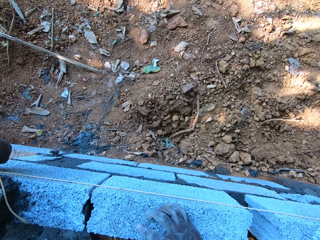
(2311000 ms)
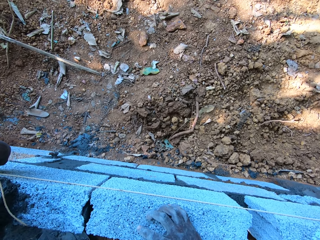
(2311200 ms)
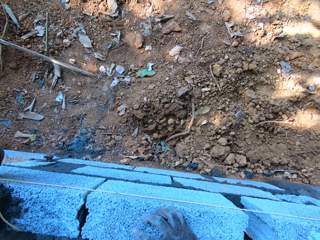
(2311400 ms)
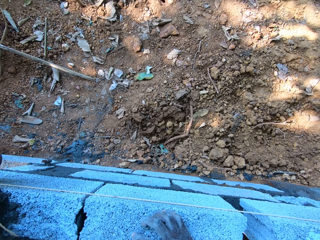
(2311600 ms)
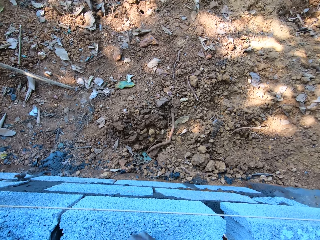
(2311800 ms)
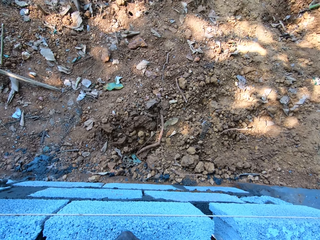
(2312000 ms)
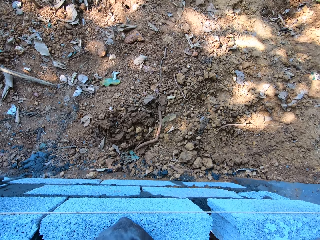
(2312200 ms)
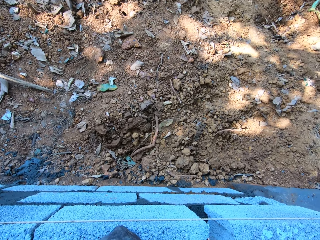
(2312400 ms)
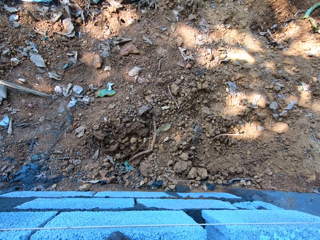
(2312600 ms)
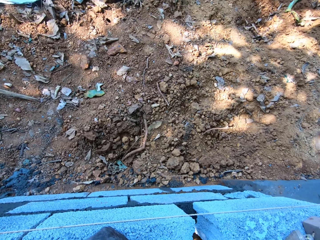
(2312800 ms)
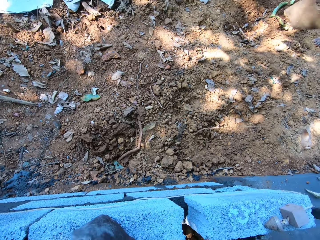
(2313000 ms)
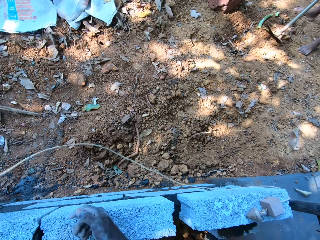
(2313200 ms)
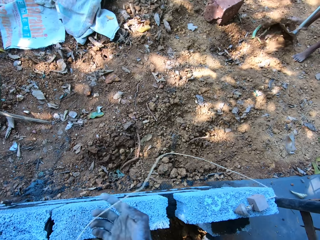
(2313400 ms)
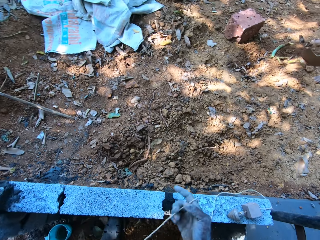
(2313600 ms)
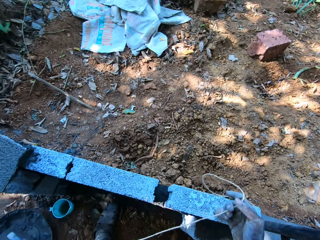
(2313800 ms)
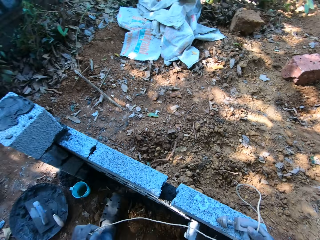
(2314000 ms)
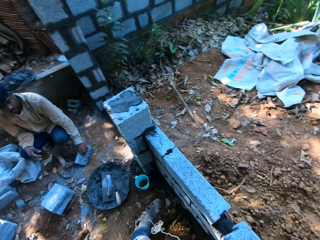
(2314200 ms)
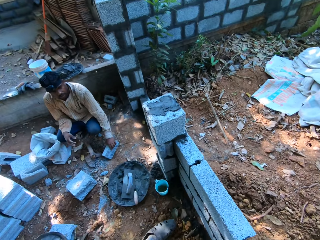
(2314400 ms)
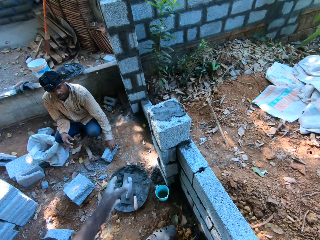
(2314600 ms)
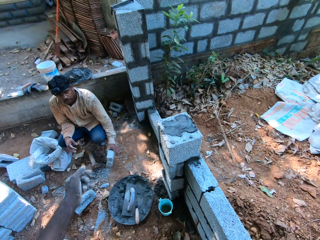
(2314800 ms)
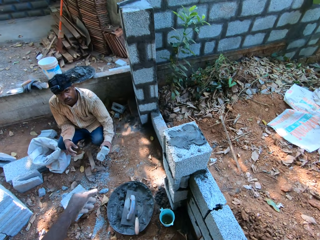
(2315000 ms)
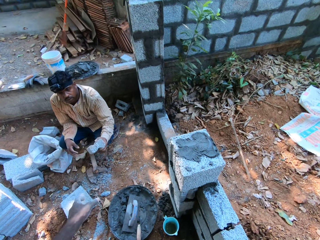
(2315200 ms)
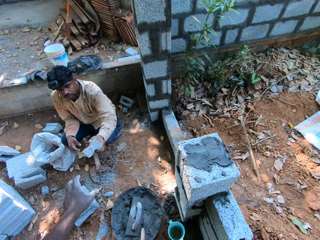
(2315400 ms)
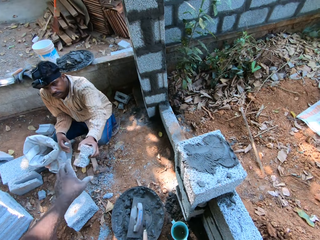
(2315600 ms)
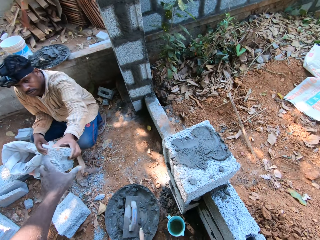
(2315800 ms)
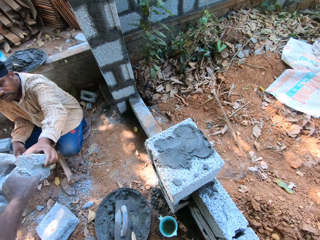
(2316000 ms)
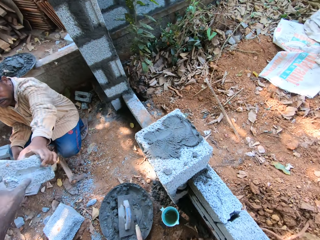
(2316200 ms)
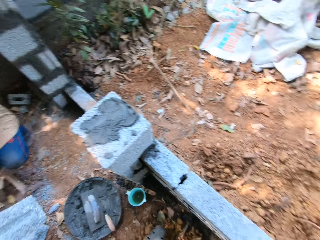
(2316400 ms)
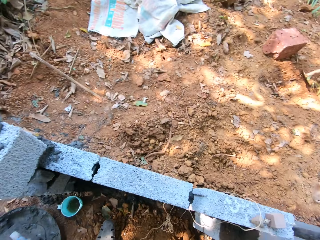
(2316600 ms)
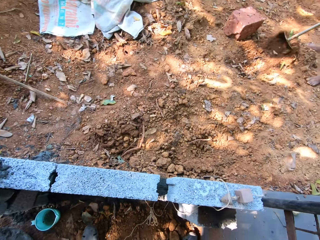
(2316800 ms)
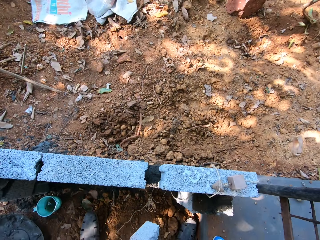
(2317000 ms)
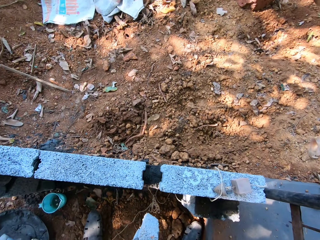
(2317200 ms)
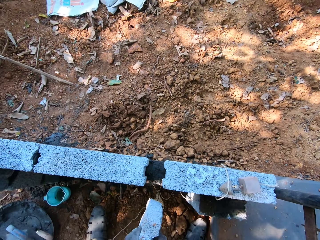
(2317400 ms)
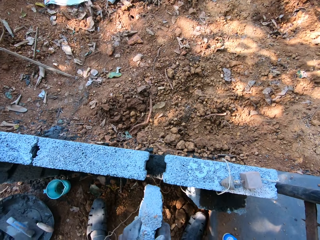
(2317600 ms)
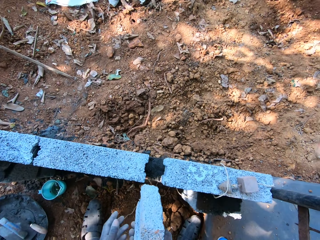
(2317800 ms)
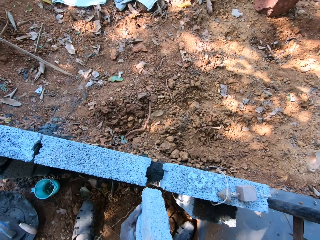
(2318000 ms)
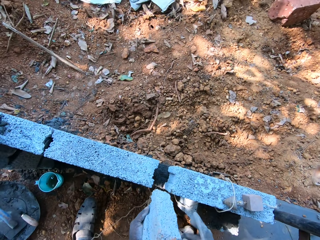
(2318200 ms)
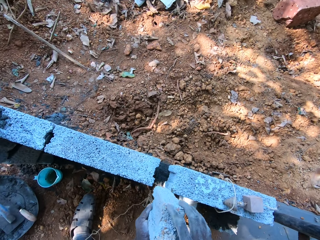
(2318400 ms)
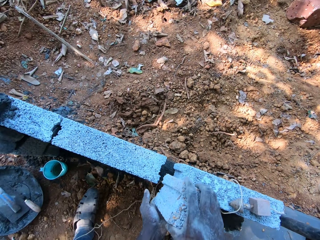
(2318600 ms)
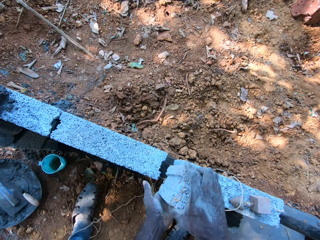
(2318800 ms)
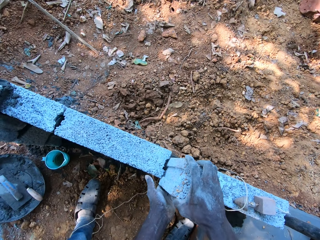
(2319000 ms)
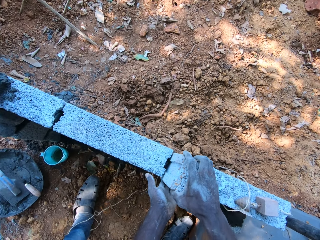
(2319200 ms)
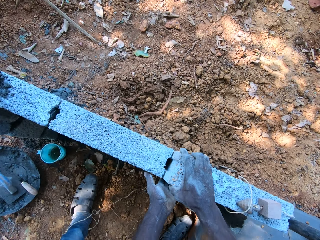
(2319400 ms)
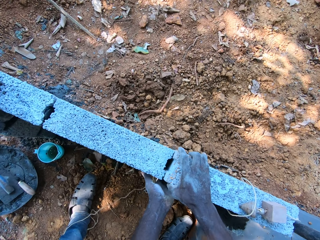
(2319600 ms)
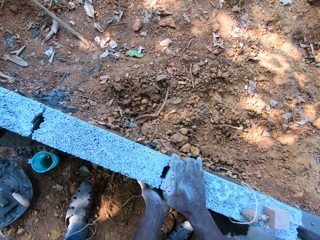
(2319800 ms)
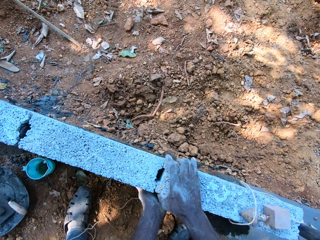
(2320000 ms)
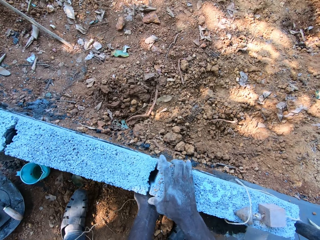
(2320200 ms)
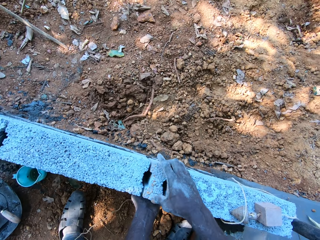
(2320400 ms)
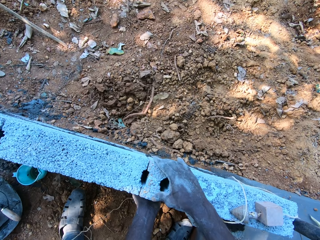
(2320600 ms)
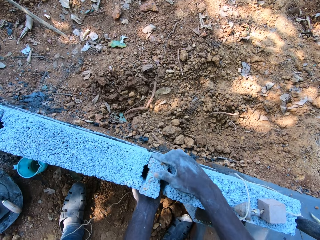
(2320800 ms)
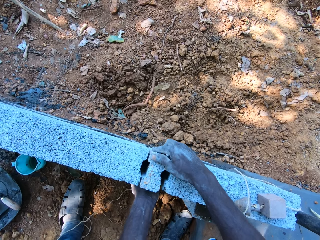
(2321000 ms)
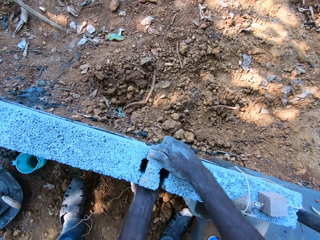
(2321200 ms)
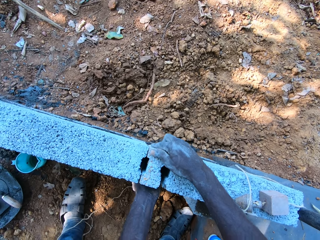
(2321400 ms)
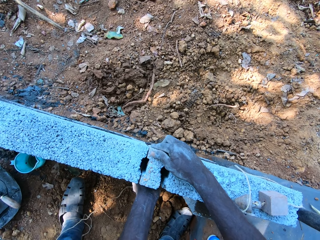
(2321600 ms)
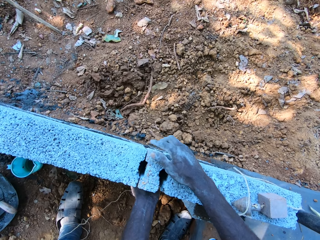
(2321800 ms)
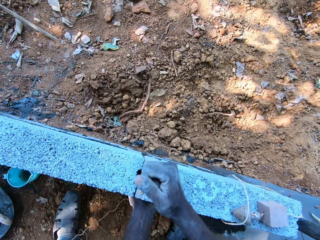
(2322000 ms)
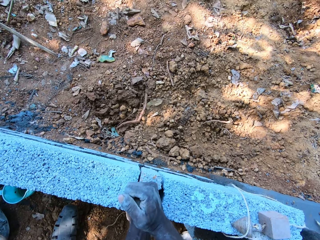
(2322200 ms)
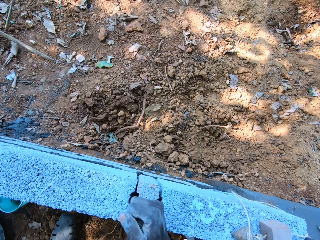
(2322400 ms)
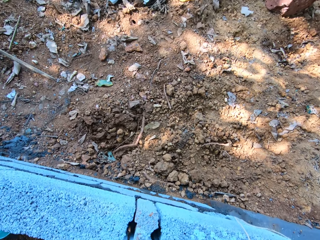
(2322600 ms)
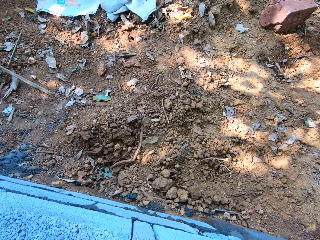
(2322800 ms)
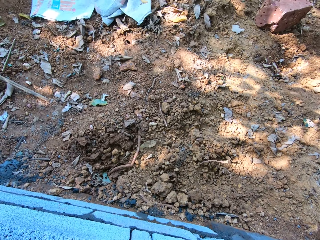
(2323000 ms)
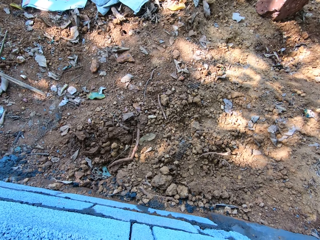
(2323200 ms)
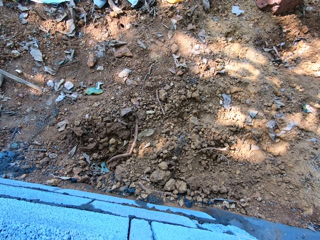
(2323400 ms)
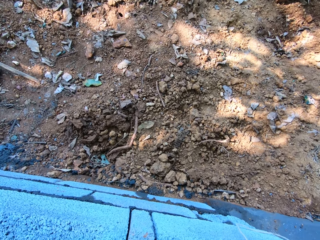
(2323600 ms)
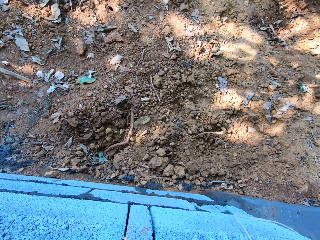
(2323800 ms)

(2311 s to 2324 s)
The camera wearer pulls the rope with both hands. He collects a small brick from the man with his left hand. He holds the brick with both hands. He places the brick onto the fence with both hands. He fills the gap with the small brick.

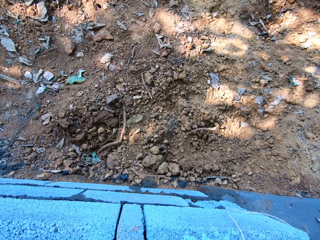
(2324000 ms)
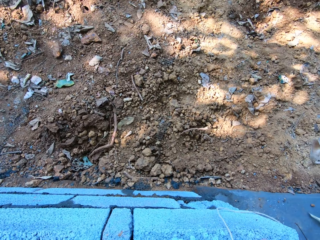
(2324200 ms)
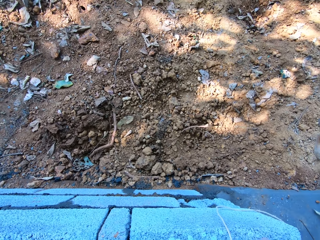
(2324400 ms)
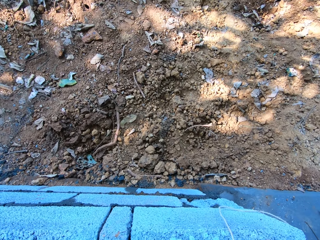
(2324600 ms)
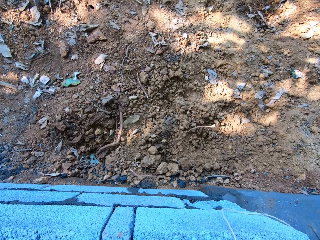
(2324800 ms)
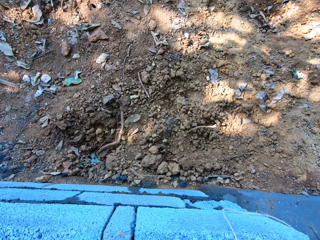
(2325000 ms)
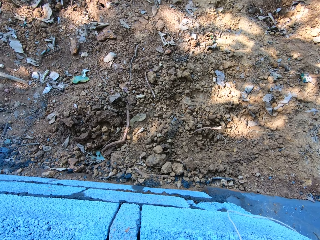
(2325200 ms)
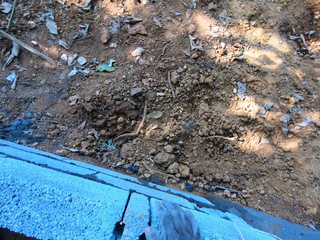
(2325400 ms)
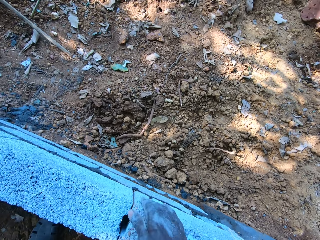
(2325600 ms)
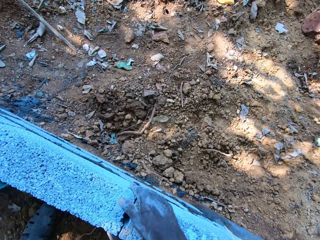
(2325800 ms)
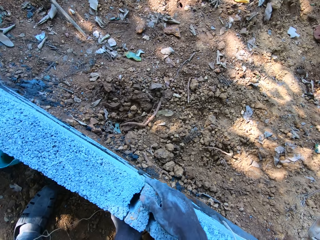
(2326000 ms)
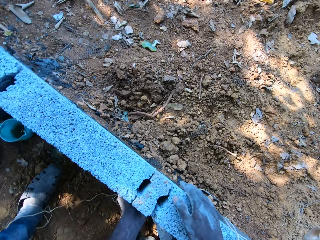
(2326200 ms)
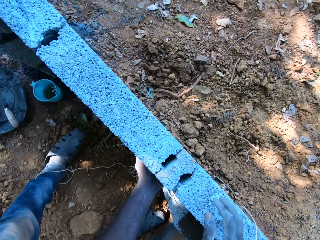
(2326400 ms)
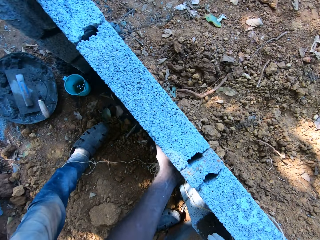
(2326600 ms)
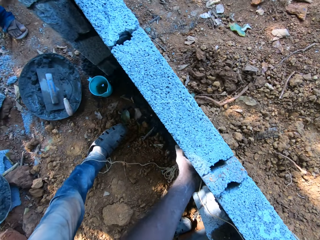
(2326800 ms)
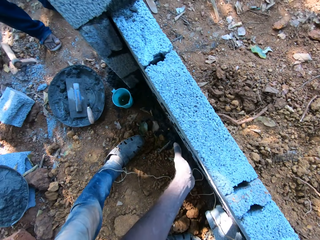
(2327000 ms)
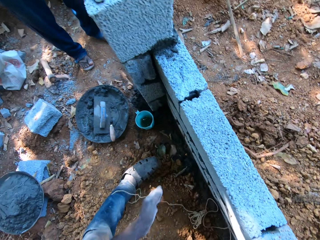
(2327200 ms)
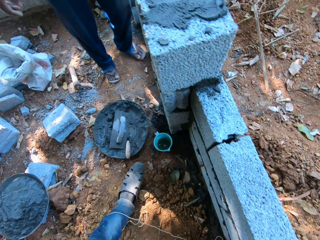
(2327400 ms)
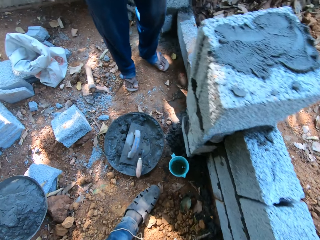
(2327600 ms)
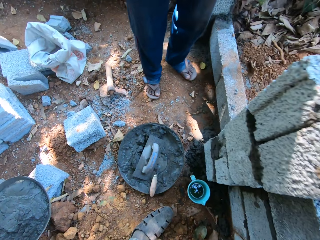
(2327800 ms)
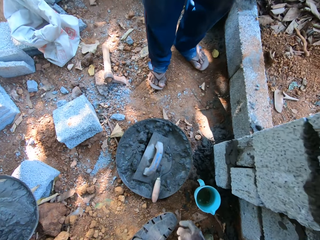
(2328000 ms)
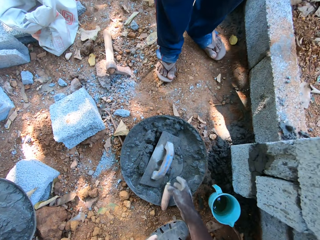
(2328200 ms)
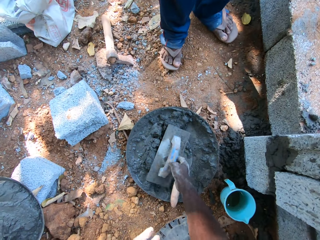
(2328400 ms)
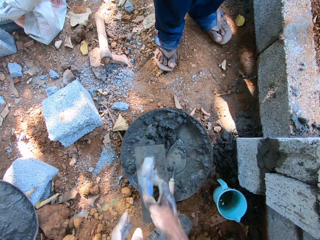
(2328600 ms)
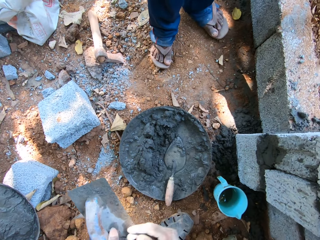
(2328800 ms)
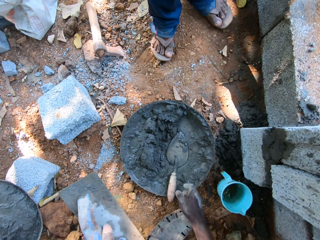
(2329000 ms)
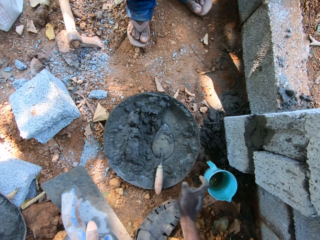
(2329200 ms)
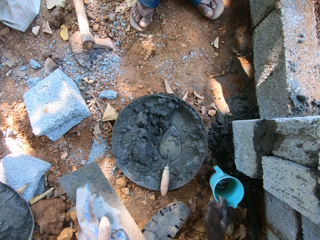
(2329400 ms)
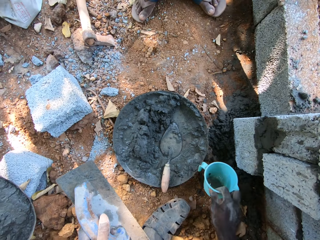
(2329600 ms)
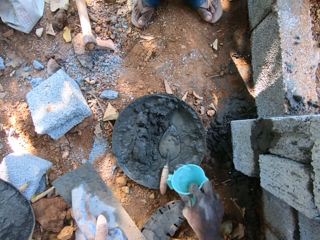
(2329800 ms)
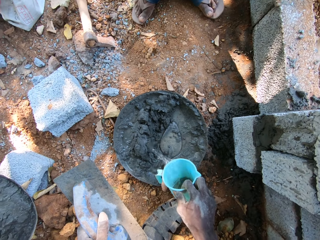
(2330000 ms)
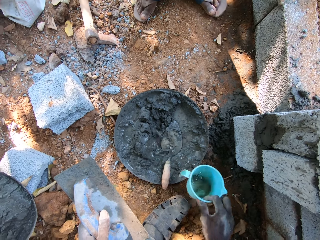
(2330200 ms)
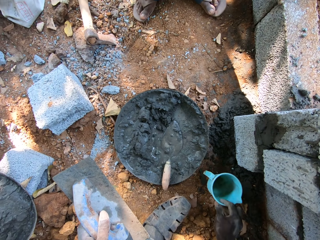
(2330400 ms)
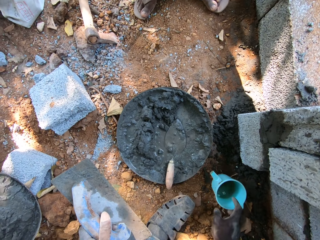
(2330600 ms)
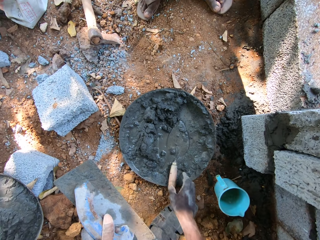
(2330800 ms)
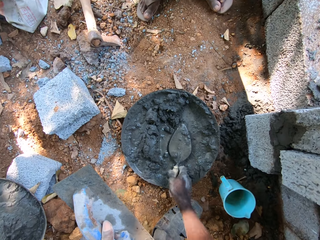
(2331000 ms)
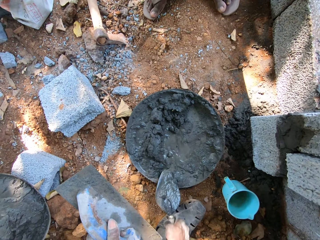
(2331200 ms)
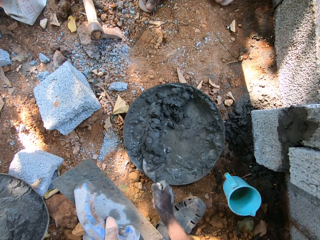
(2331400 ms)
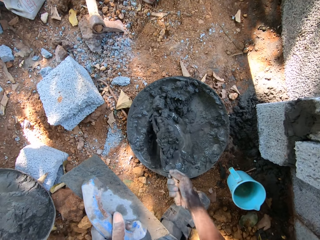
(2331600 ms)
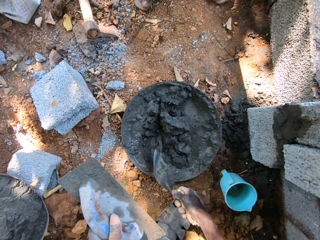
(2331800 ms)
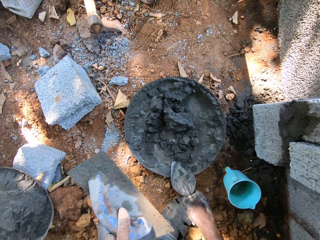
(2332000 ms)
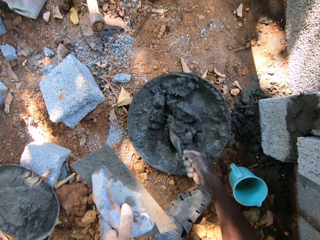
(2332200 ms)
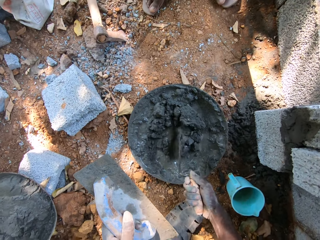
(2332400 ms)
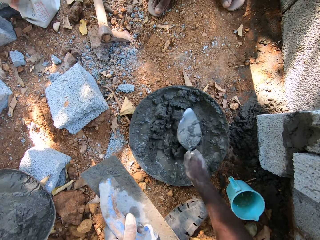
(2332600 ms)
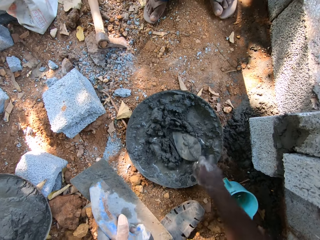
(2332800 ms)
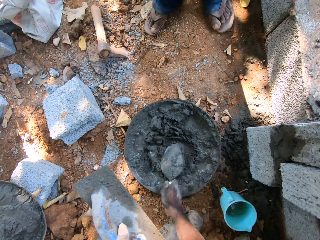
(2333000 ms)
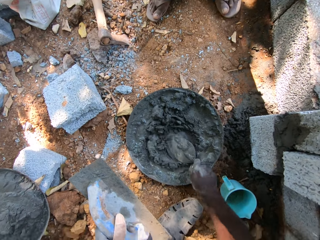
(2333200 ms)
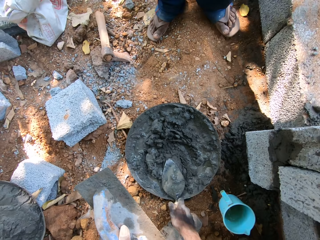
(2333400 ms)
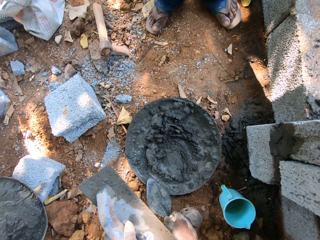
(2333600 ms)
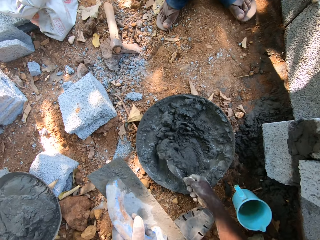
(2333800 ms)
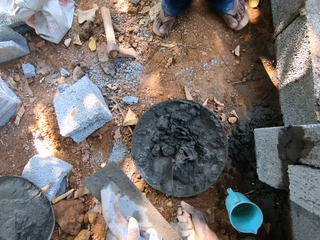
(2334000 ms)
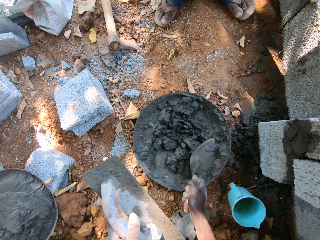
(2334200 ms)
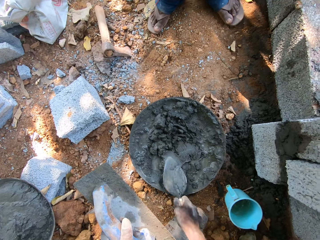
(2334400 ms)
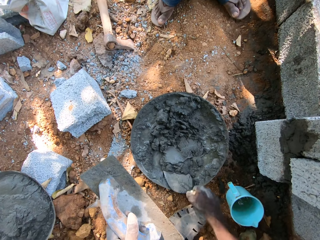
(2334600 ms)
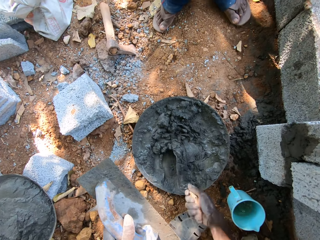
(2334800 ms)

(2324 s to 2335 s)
The camera wearer picks the plastering trowel from the aluminum bowl on the ground with his right hand. He passes the plastering trowel to his left hand. He picks a cup of water from the ground with his right hand. He pours water from the cup of water into the aluminum bowl on the ground, to the concrete mixture. He places the cup of water onto the ground. He picks the brick trowel from the aluminum bowl on the ground with his right hand. He mixes mortar in the aluminum bowl with the brick trowel in his right hand.
